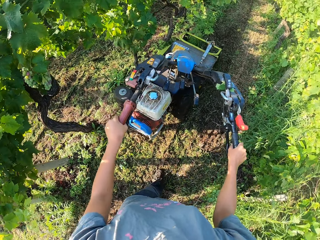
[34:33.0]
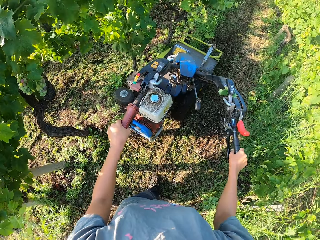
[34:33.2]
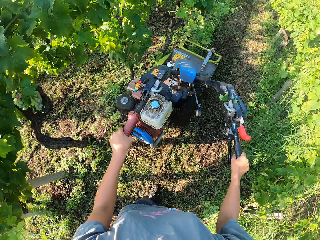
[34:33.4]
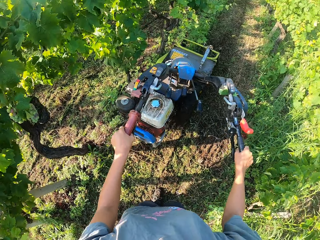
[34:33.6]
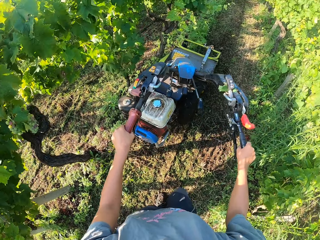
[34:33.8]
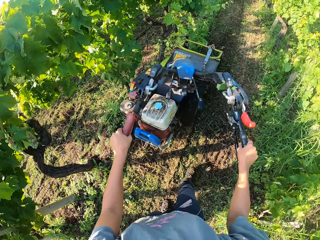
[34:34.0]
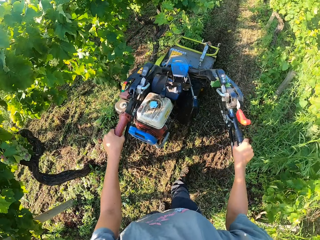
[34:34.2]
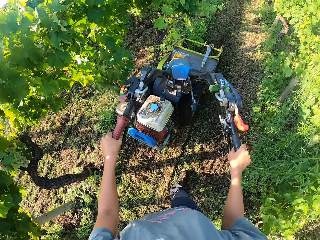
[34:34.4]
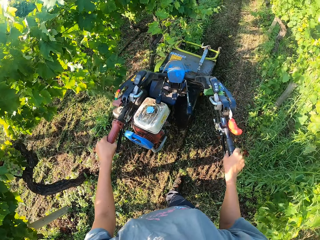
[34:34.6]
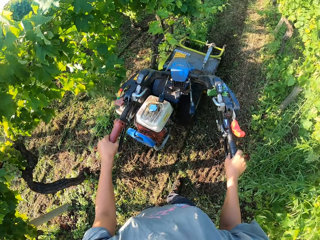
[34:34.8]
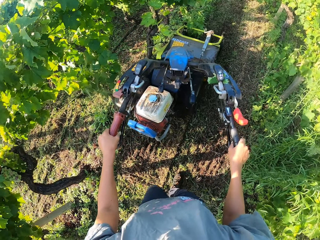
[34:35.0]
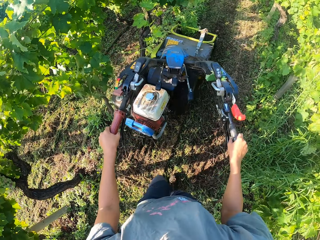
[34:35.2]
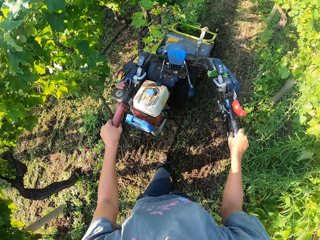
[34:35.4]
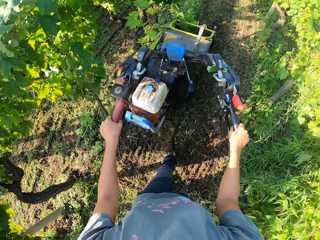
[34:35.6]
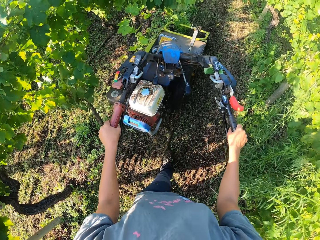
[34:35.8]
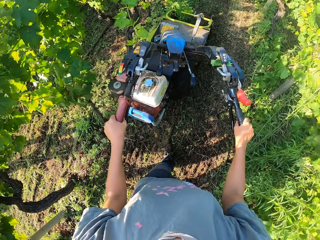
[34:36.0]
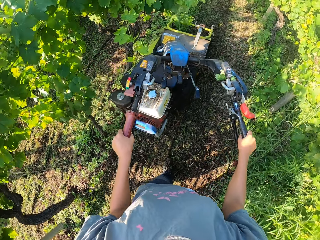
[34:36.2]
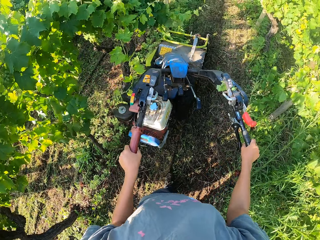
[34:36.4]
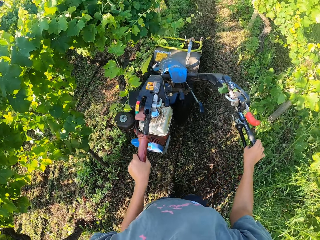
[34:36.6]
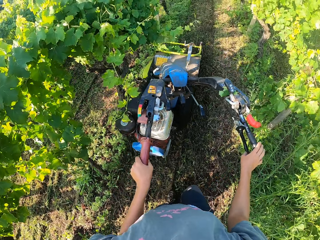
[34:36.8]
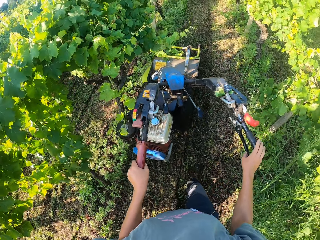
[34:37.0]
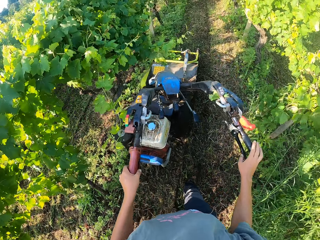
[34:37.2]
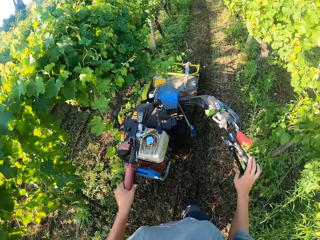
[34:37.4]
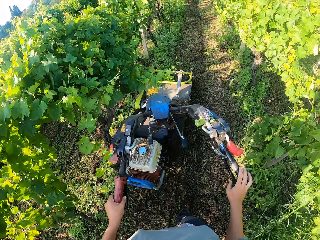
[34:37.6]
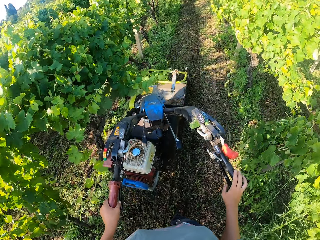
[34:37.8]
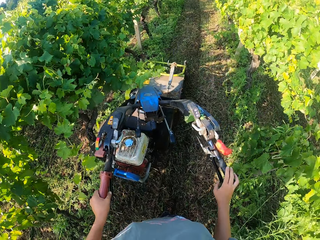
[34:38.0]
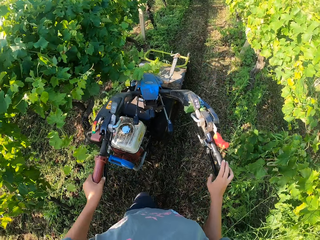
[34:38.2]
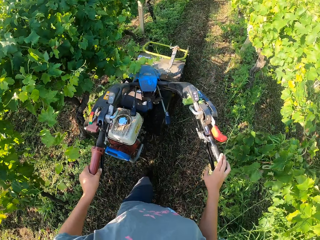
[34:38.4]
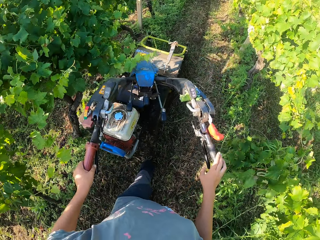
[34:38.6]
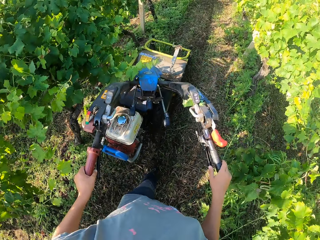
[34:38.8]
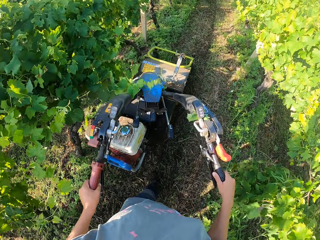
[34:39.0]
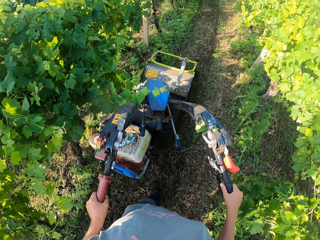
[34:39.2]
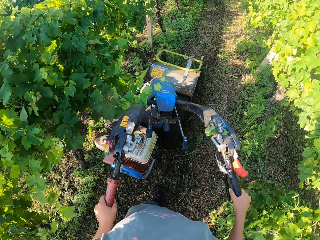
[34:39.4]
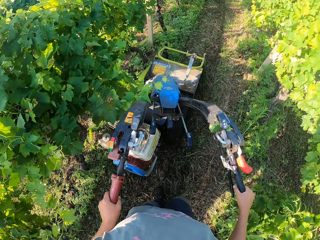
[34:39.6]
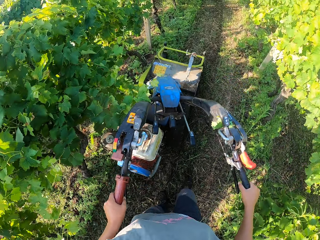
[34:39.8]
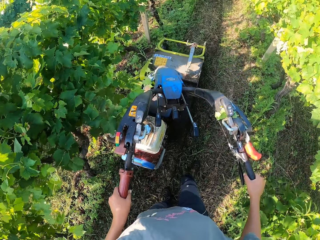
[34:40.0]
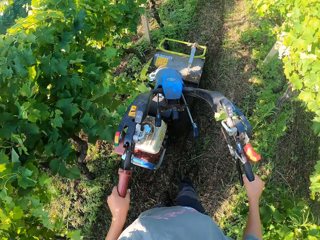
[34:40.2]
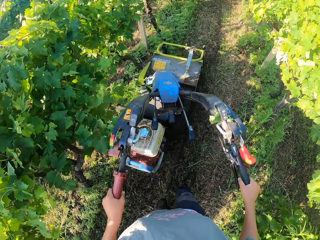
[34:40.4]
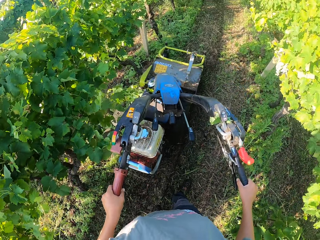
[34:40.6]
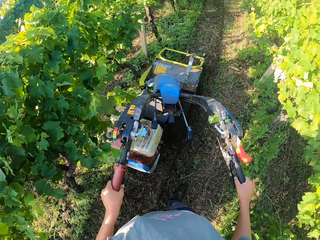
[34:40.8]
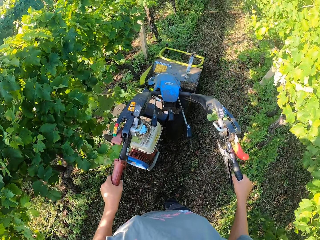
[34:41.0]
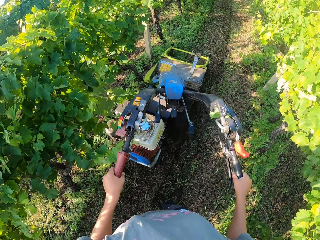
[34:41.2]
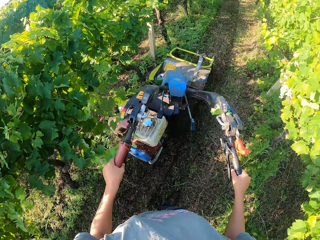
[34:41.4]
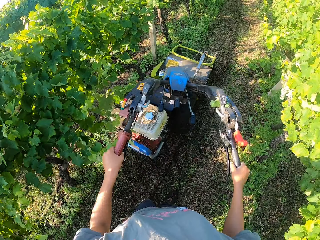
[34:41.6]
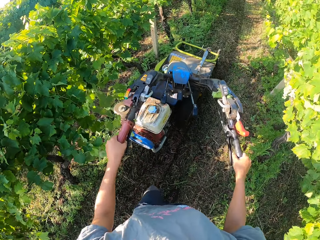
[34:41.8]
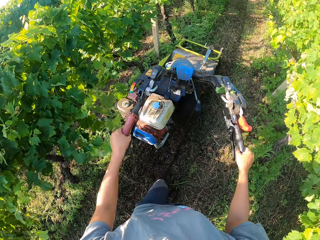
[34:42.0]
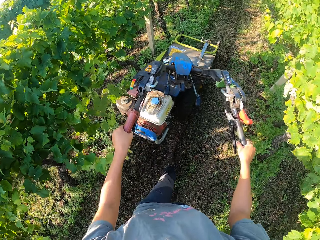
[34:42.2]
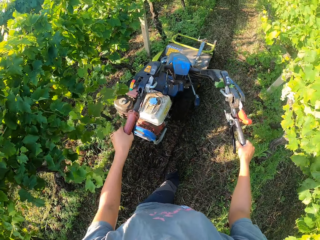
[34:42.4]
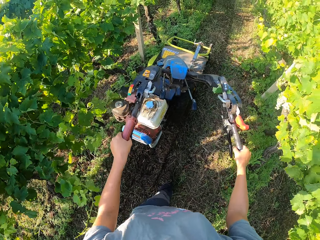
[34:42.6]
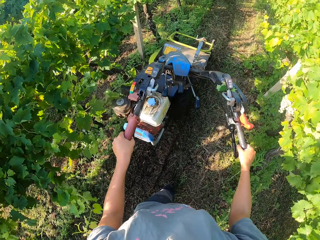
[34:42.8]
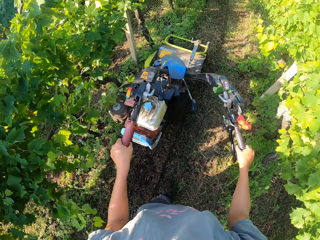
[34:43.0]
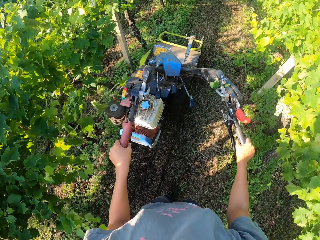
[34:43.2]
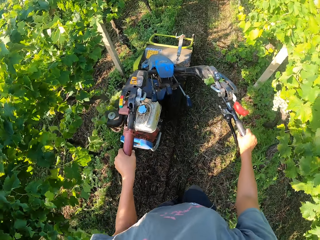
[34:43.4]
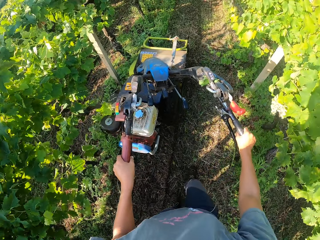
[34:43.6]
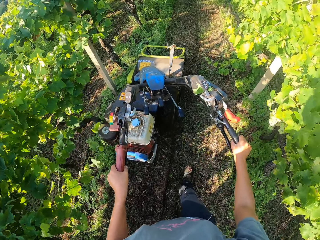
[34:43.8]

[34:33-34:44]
The camera wearer touches something. They weed the garden. They stop touching something. They weed the garden.

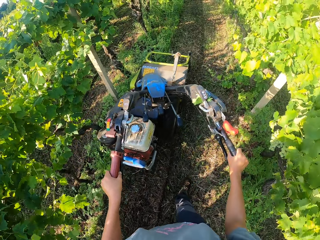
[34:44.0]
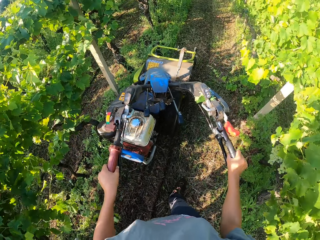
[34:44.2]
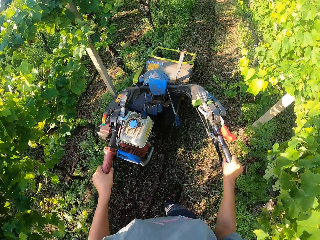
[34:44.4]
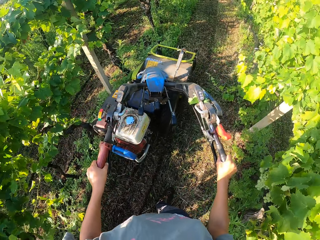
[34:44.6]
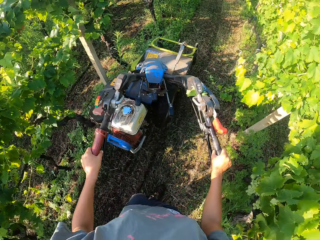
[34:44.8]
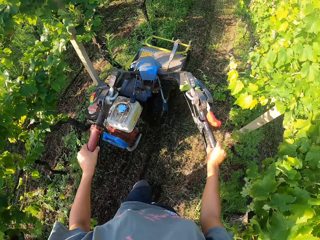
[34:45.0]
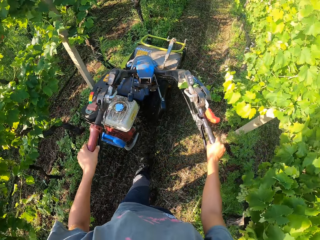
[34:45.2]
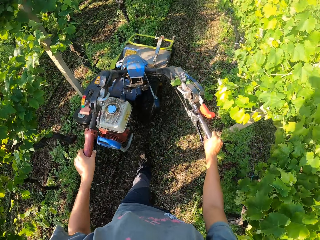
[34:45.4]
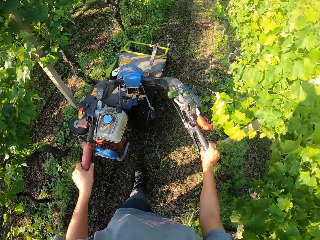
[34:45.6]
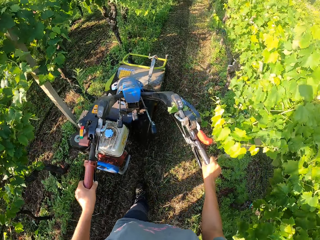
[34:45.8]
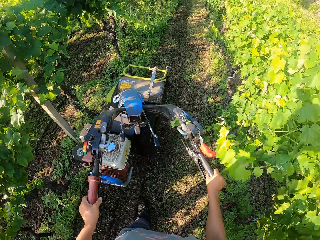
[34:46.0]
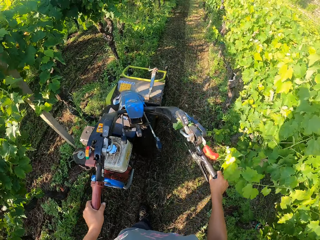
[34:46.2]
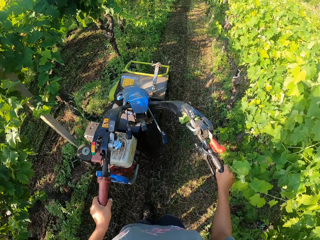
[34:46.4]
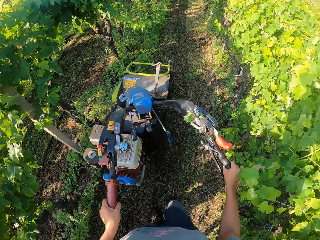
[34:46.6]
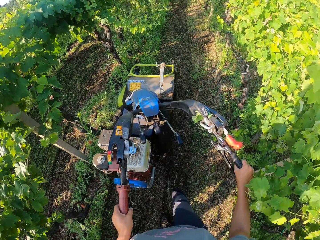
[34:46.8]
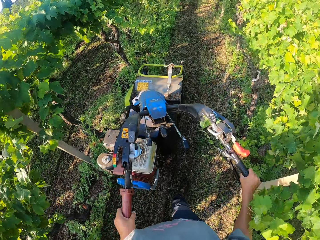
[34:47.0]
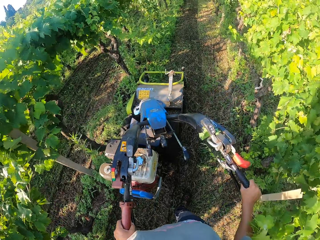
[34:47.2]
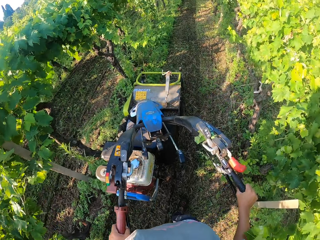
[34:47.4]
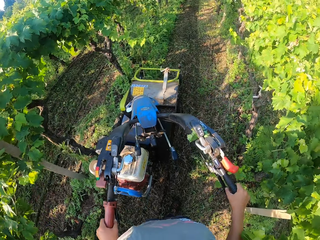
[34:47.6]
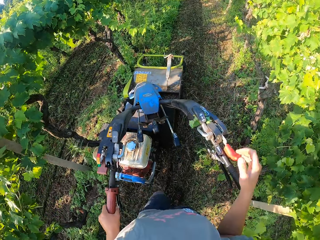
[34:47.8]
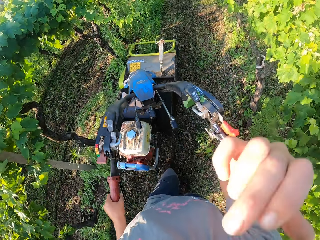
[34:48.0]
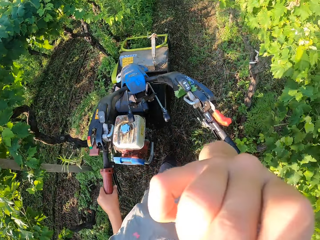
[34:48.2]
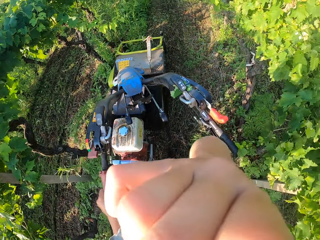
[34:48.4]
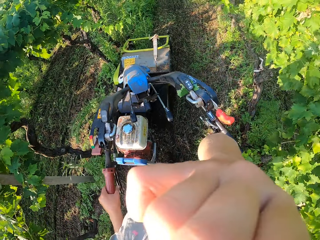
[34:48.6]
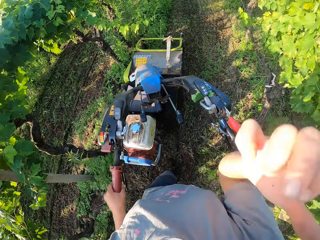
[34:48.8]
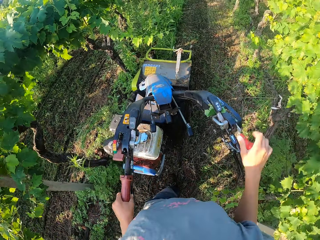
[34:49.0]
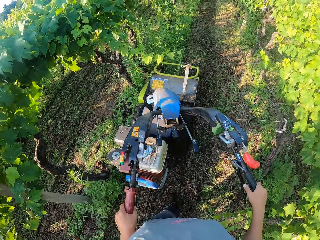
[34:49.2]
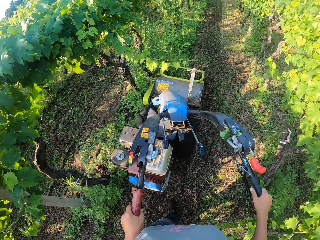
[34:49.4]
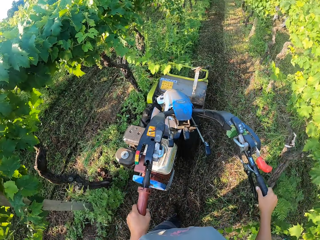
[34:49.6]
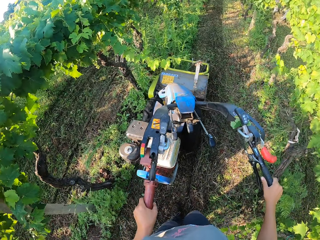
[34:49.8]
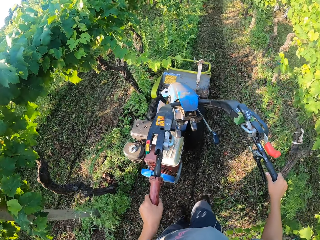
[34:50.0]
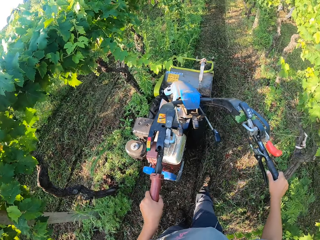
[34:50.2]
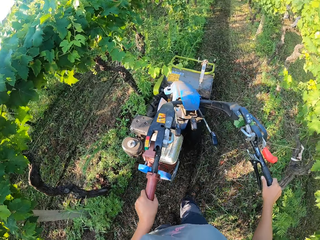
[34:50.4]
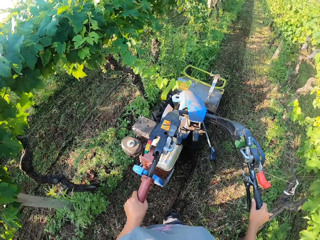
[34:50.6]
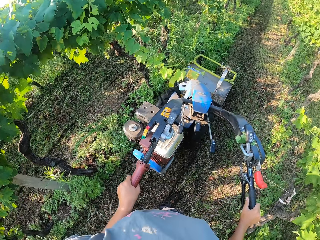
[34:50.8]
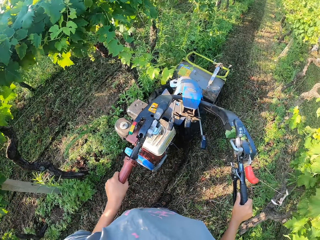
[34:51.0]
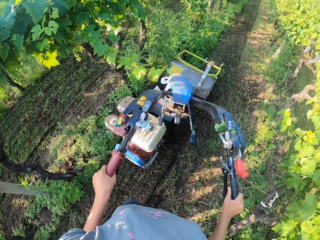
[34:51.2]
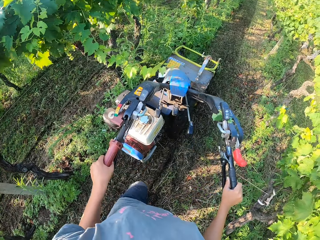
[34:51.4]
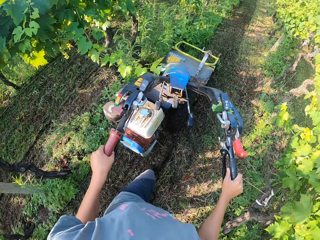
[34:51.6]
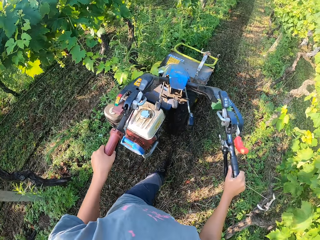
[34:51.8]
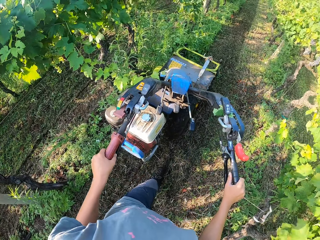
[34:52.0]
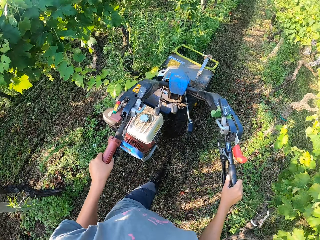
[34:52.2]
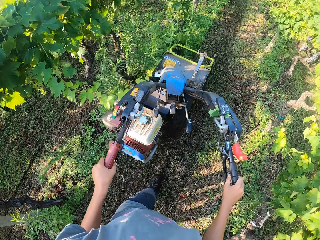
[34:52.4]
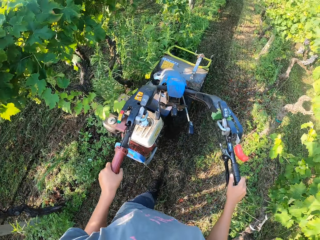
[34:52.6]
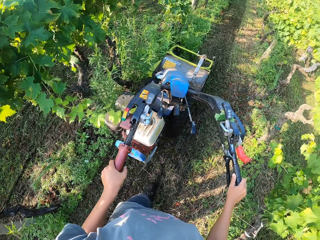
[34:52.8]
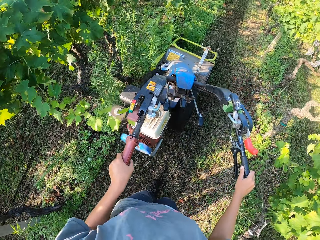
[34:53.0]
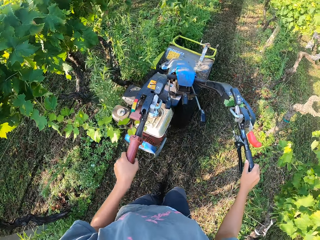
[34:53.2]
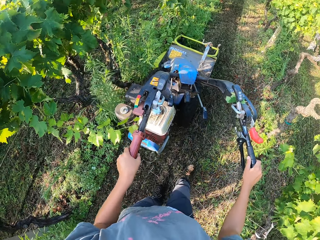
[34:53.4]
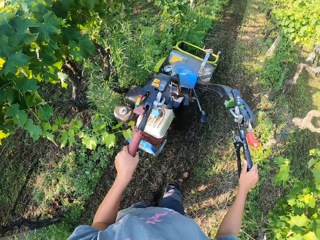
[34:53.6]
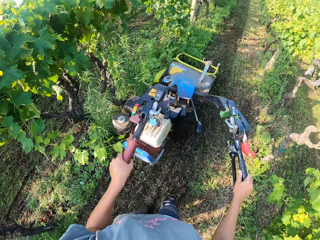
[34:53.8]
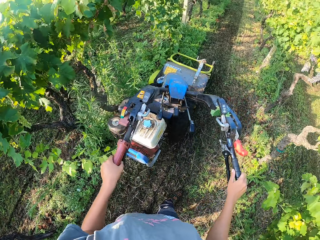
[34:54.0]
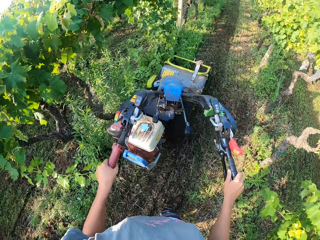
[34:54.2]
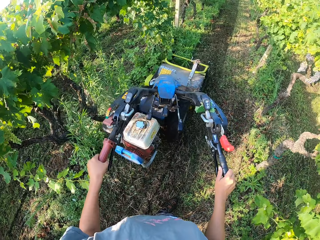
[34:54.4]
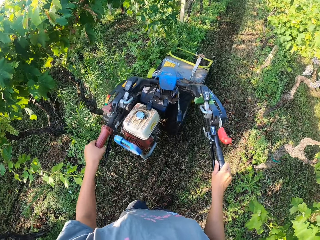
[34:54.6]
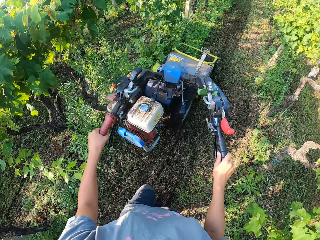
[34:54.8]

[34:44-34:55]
The camera wearer raises his hand towards his face. He removes his hand from his face. He holds the lawn mower. He weeds the garden.
